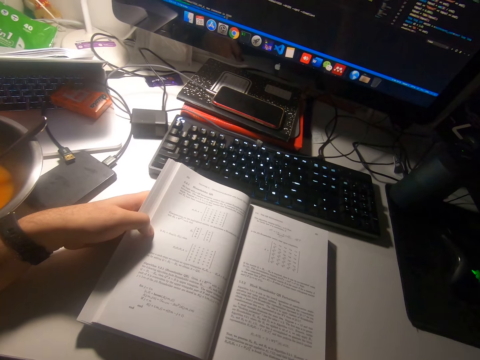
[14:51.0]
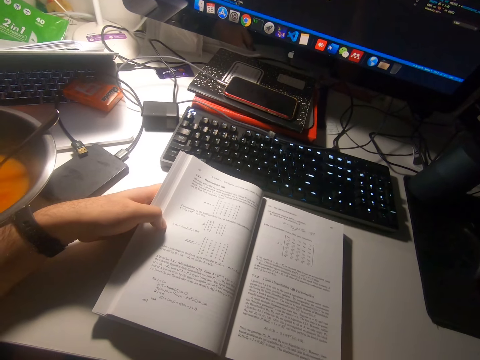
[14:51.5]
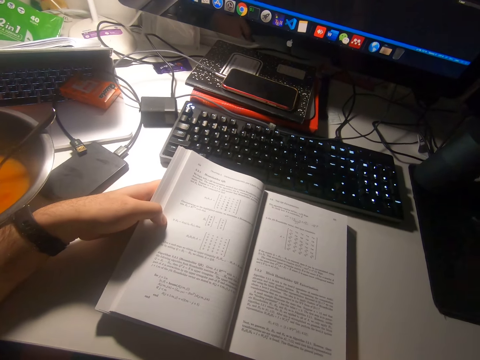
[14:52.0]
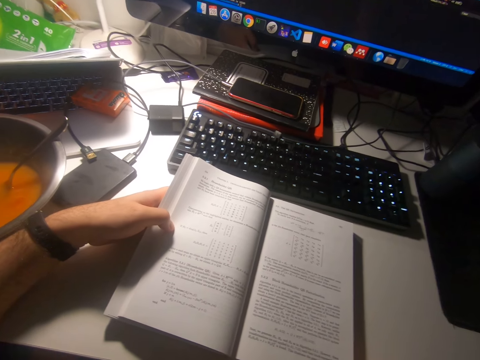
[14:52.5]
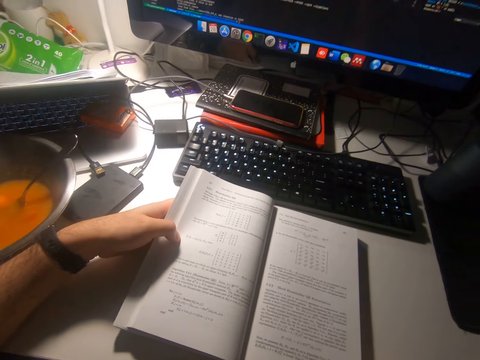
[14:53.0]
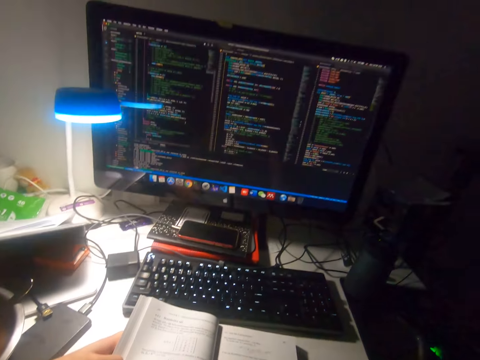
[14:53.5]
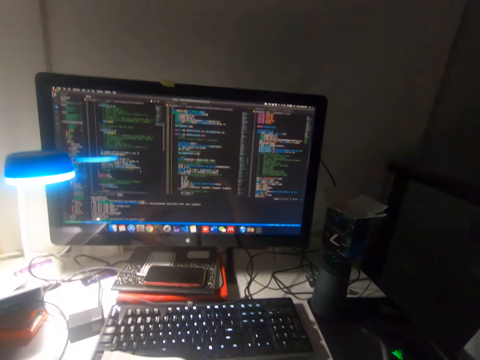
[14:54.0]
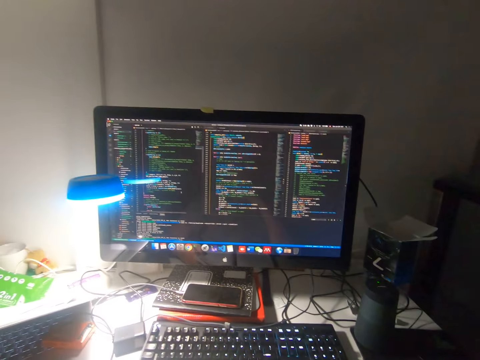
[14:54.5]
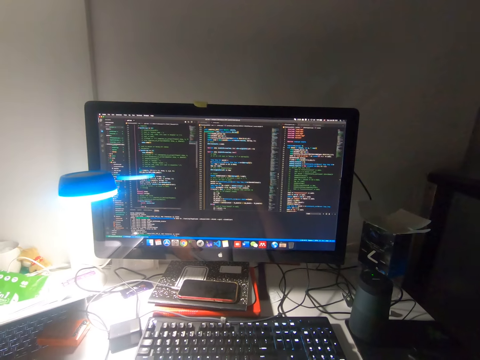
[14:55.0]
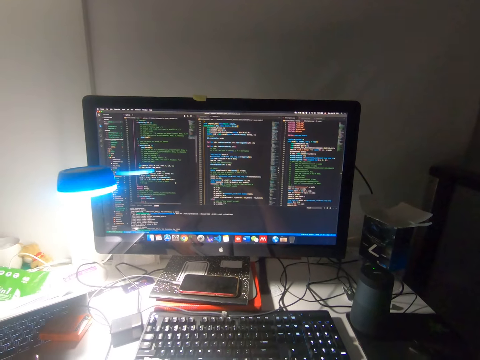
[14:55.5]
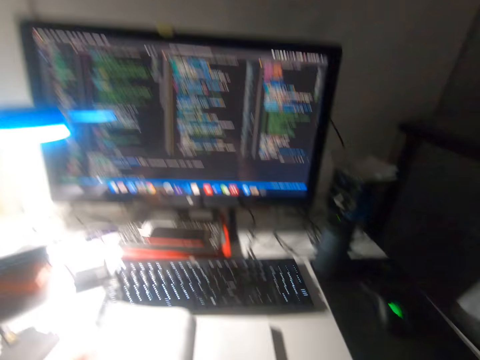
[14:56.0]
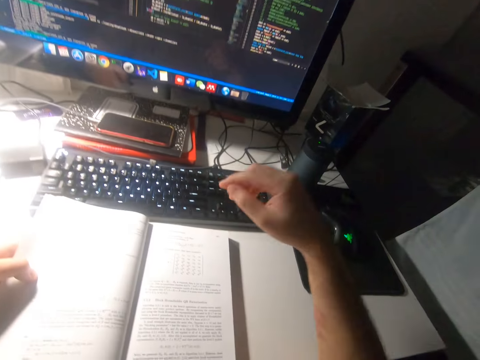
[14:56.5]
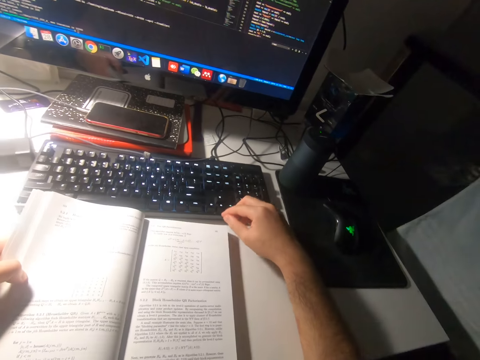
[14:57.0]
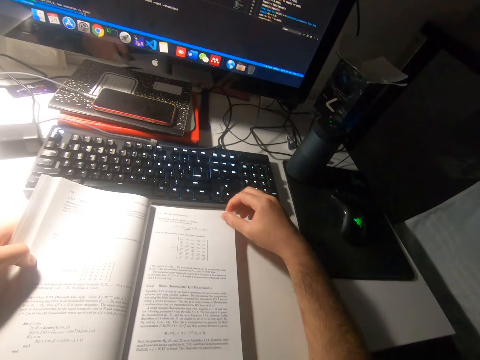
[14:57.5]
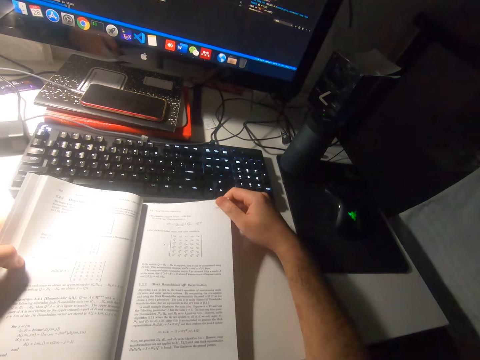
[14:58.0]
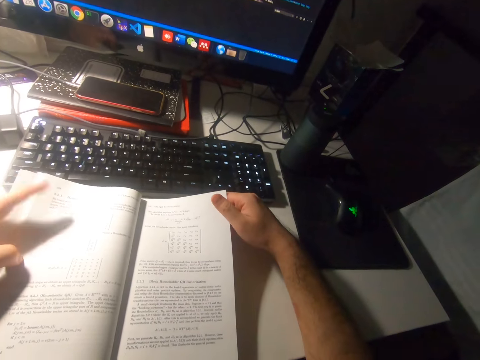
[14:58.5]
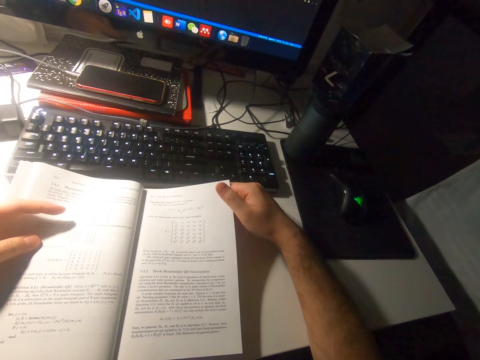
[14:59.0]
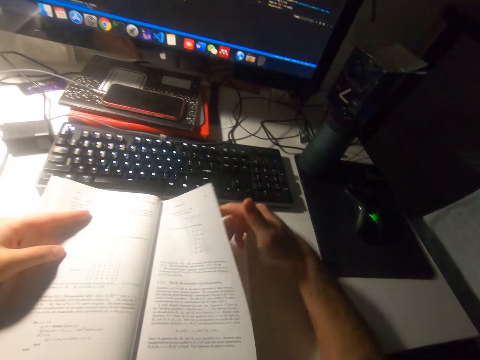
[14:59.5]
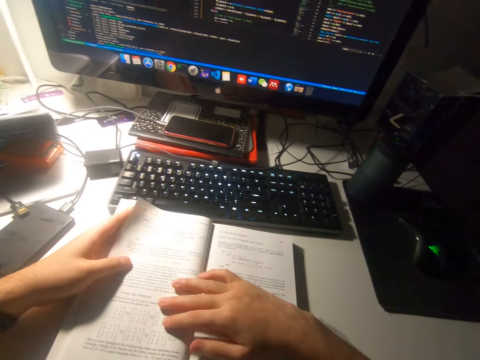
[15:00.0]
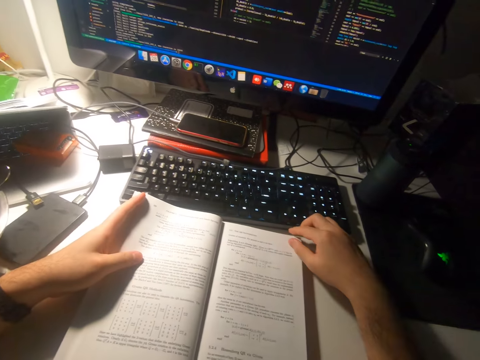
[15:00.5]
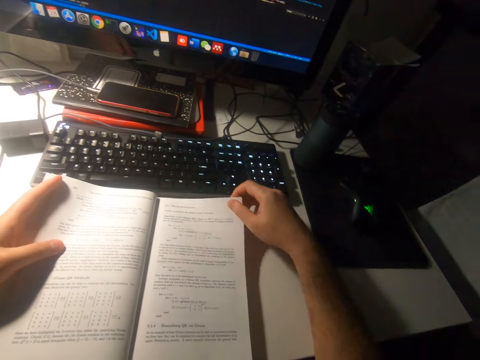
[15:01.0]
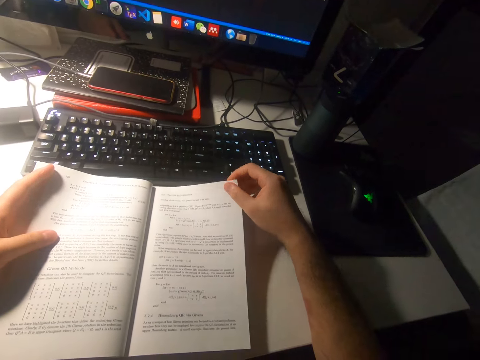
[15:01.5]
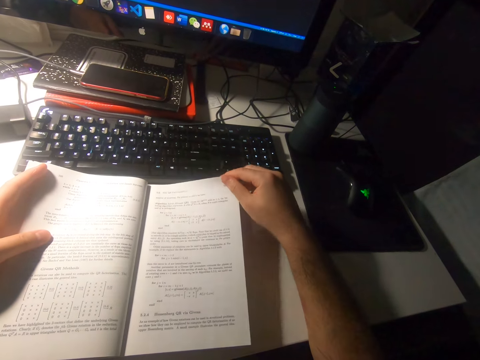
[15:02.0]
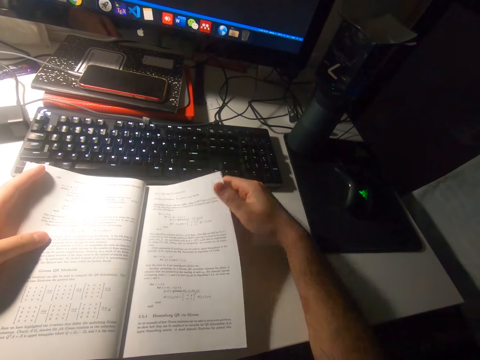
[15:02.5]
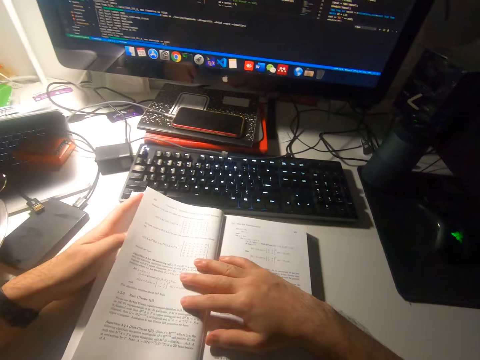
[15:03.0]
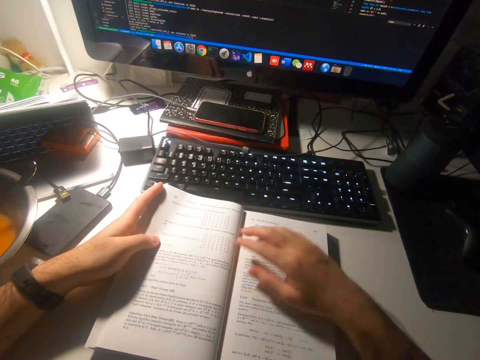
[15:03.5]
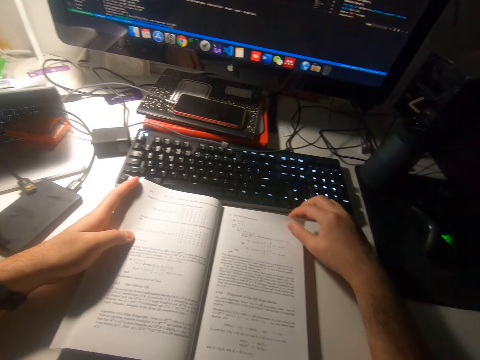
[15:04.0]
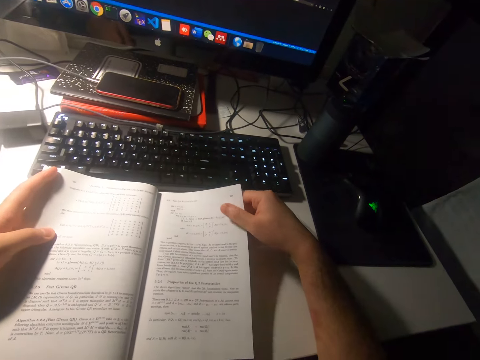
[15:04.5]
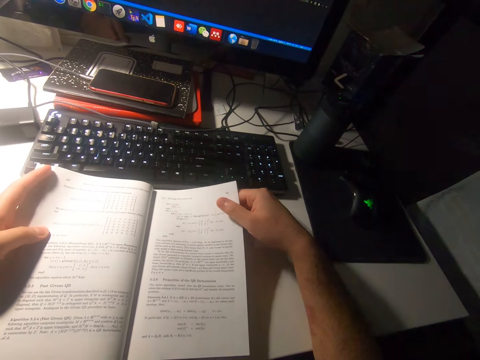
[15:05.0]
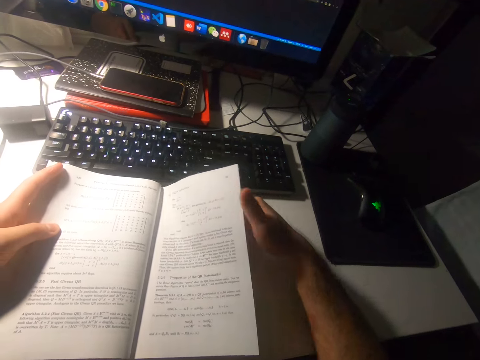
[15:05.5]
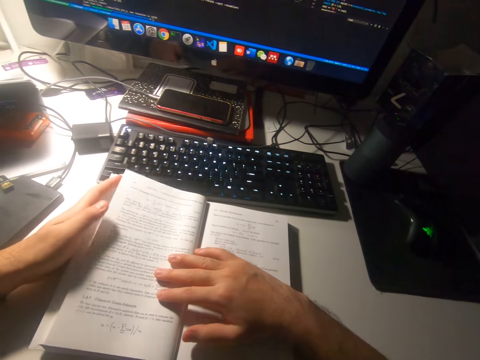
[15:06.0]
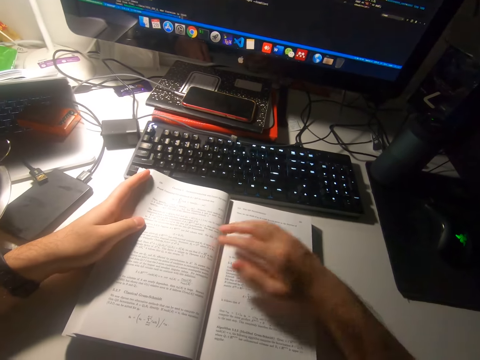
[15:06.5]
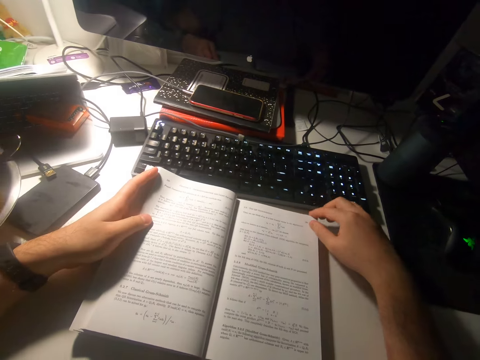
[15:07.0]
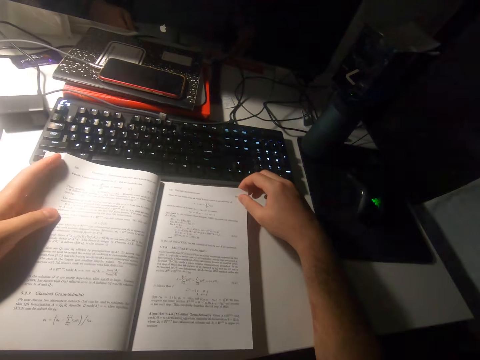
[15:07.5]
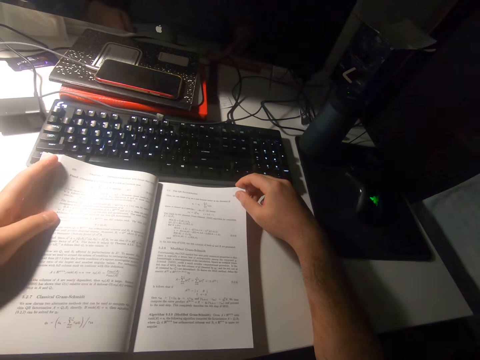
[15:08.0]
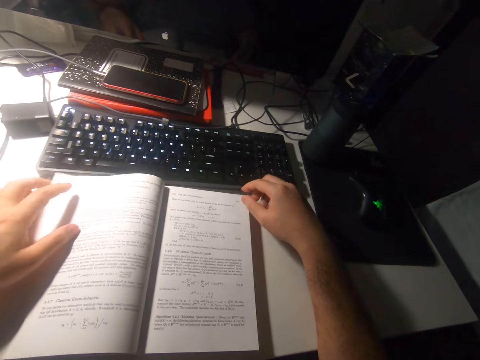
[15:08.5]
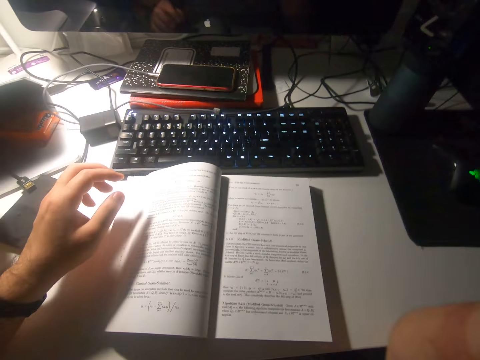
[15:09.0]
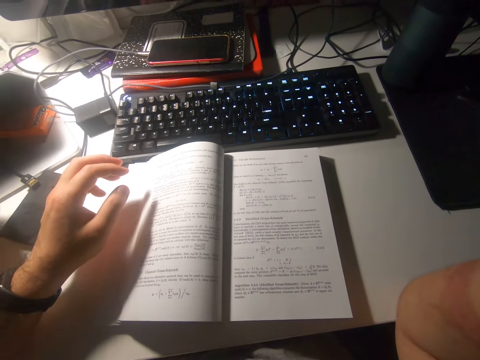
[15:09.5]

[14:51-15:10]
The camera wearer looks up from the book. He looks at the computer. He touches the edge of the page with his right hand. He flips pages of the book with his right hand. He reads the book. He flips the page. He reads the book. He flips the page. He reads the book. He drops the book from his left hand. He touches his head with his right hand.
